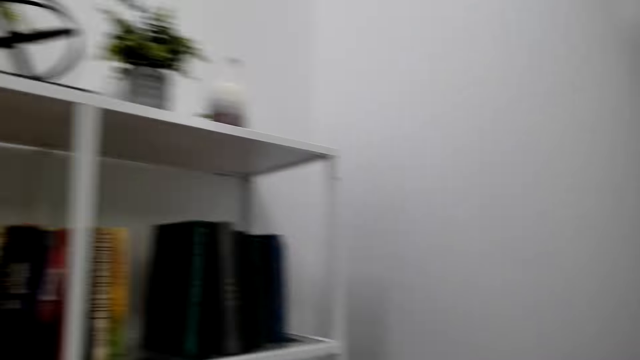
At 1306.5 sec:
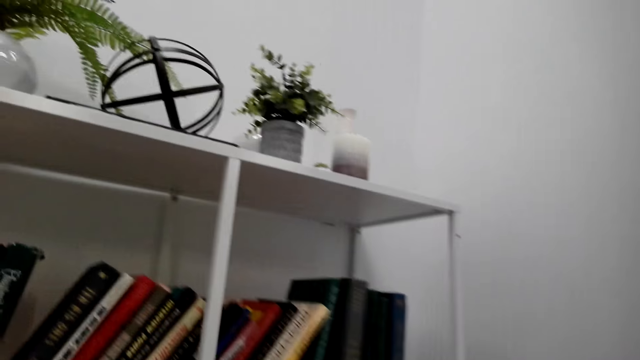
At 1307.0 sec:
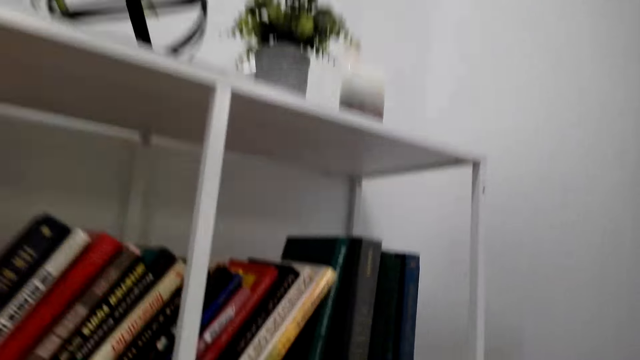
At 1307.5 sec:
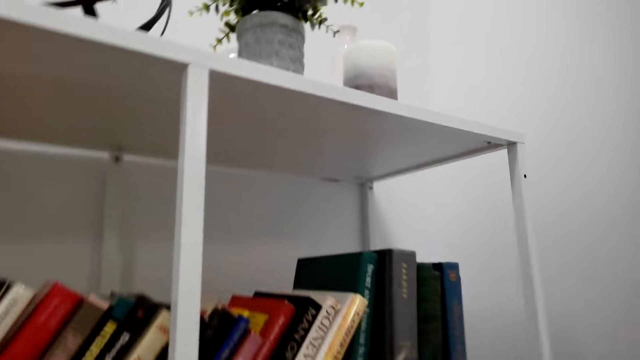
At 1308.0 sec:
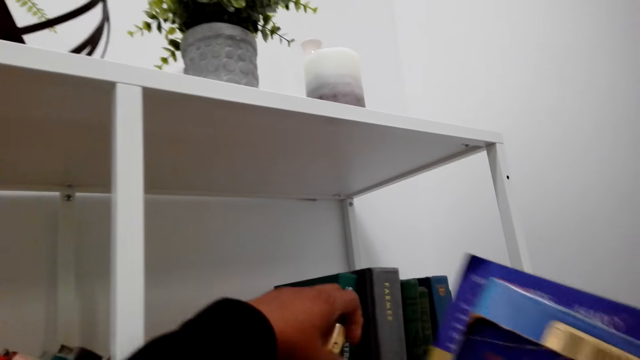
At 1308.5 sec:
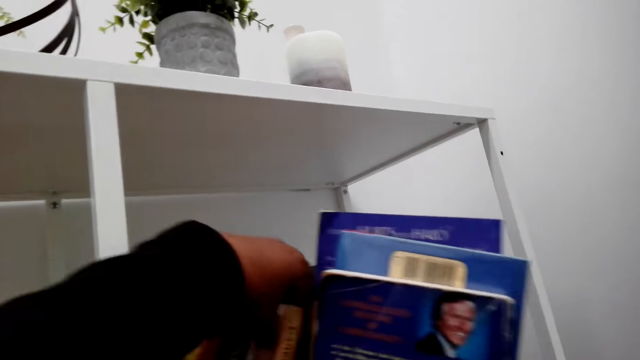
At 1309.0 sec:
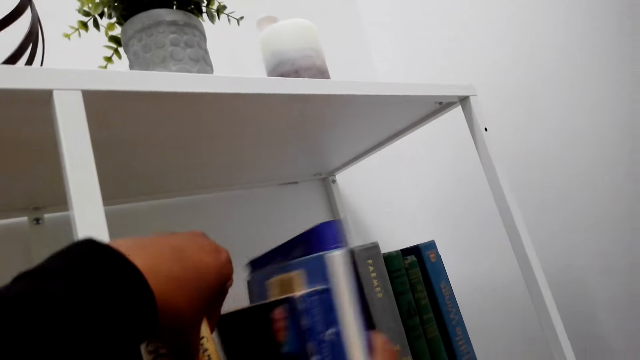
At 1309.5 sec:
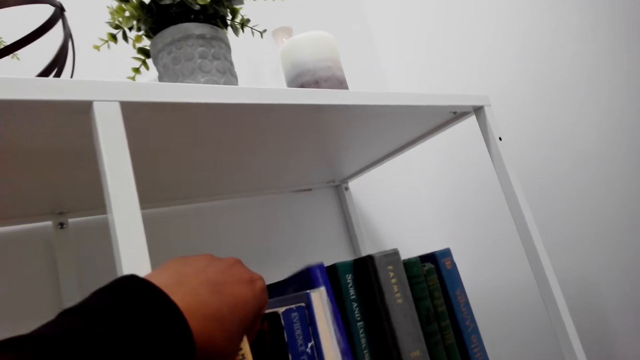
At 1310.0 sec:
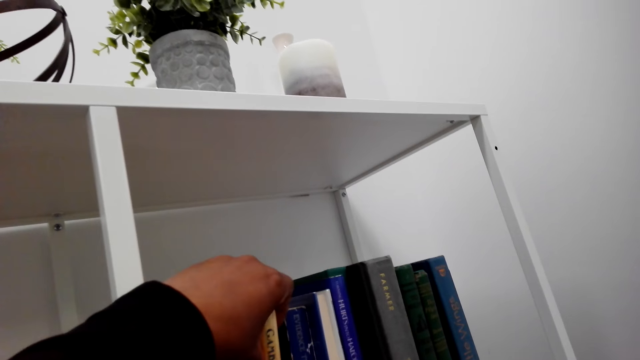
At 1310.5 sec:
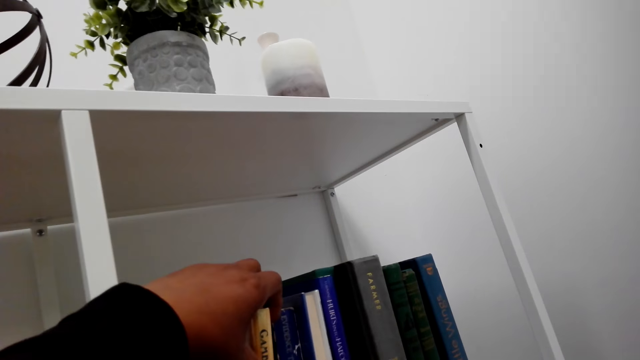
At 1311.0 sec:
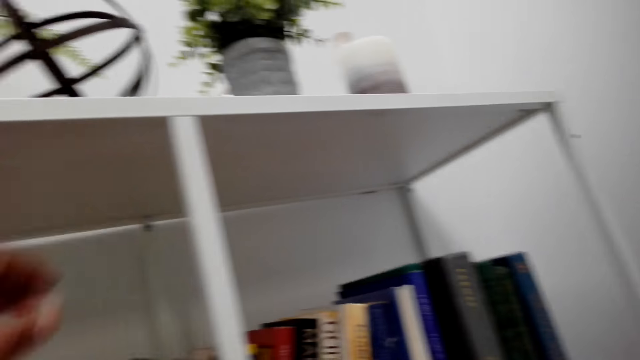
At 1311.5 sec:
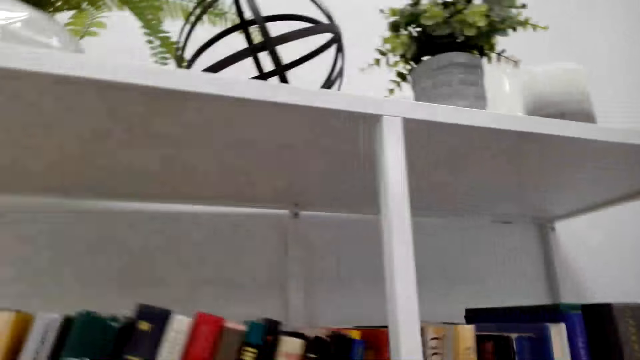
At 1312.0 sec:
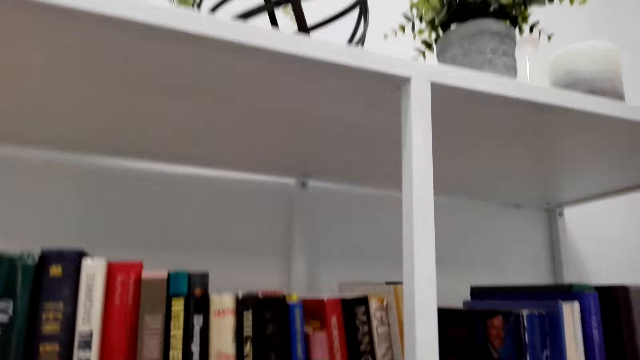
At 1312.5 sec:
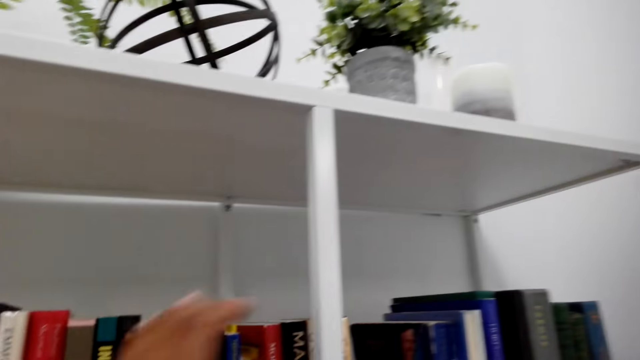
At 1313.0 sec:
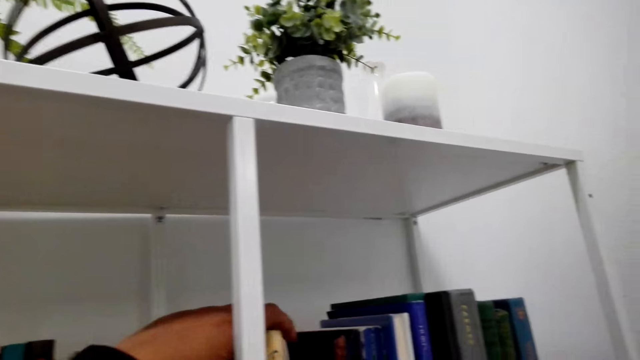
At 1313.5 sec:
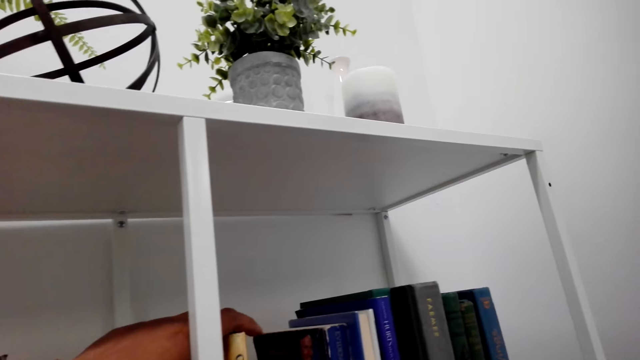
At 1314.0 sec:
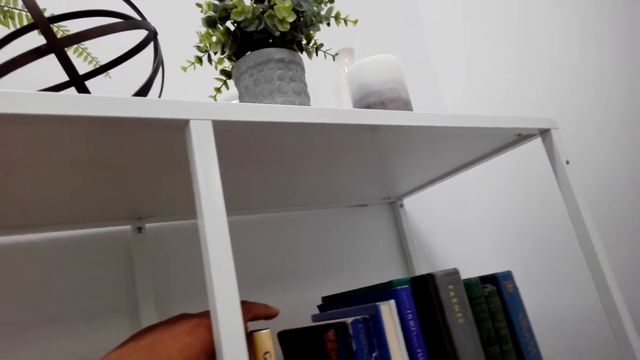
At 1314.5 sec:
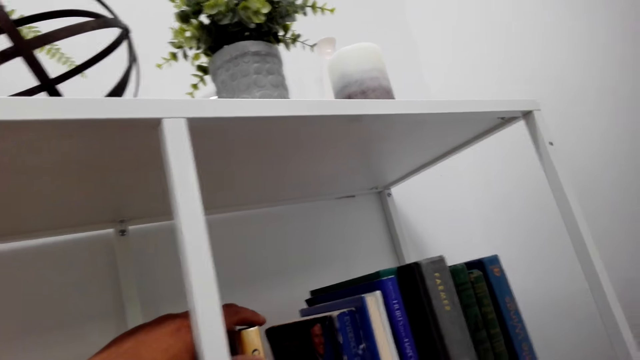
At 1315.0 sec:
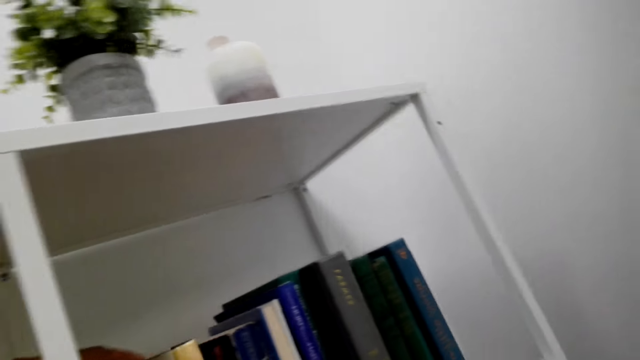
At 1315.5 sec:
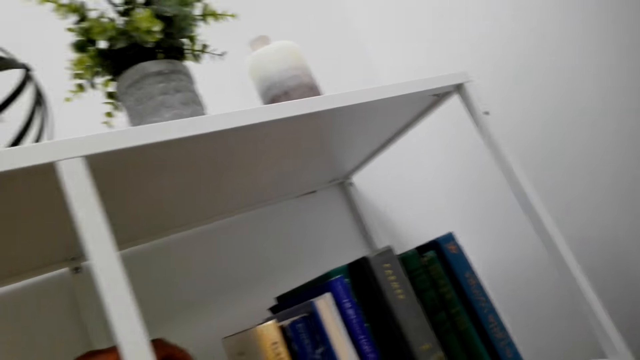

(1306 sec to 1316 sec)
The camera wearer arranges a book on a shelf.

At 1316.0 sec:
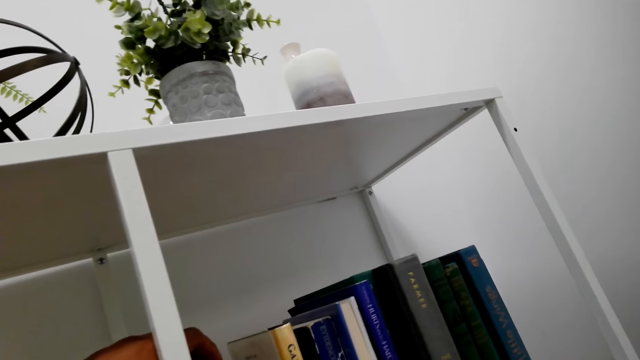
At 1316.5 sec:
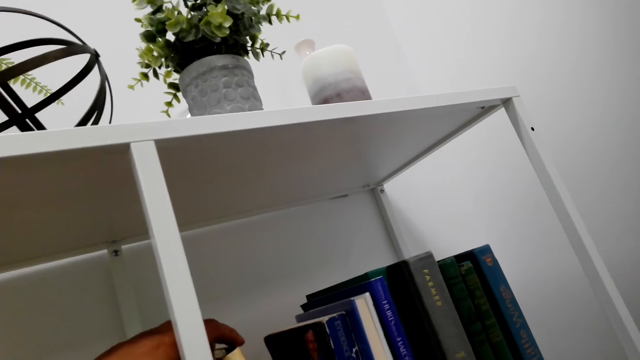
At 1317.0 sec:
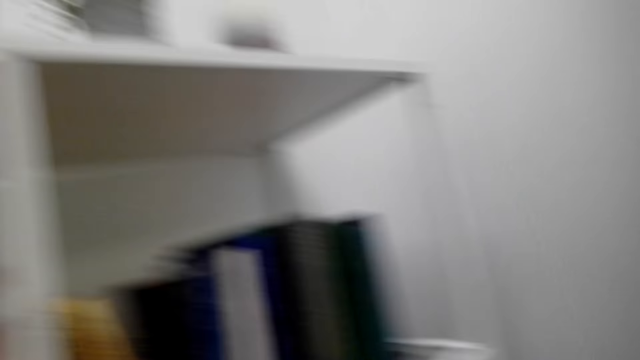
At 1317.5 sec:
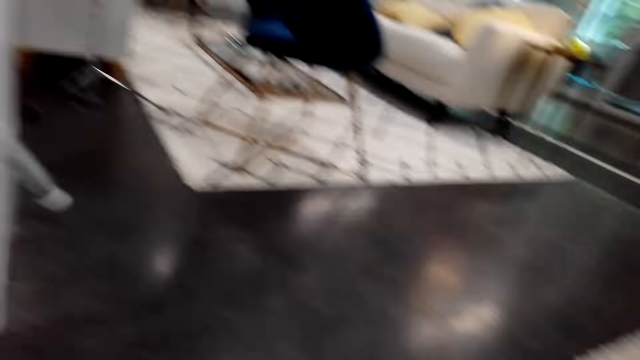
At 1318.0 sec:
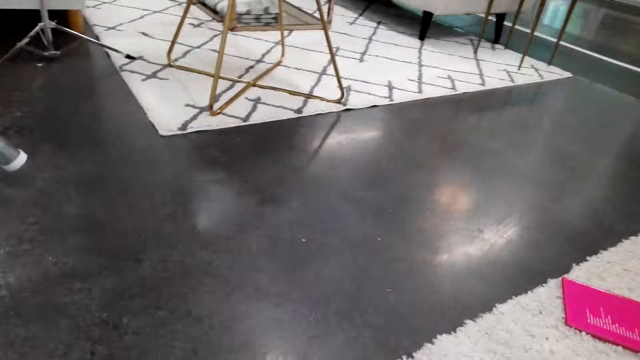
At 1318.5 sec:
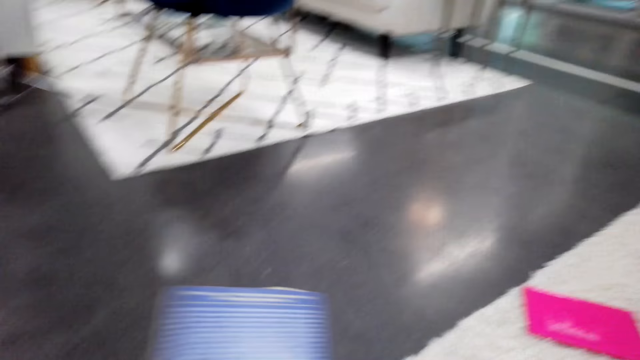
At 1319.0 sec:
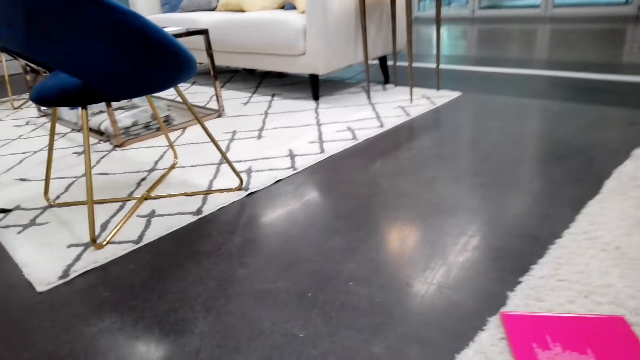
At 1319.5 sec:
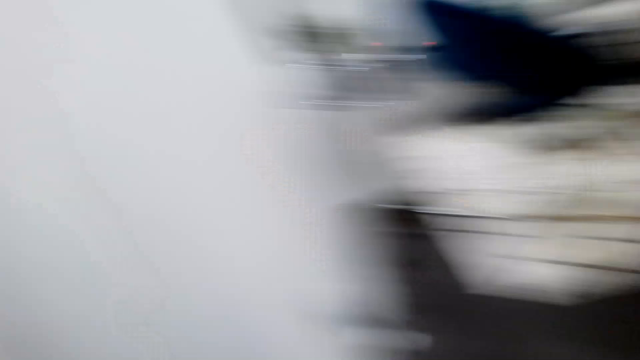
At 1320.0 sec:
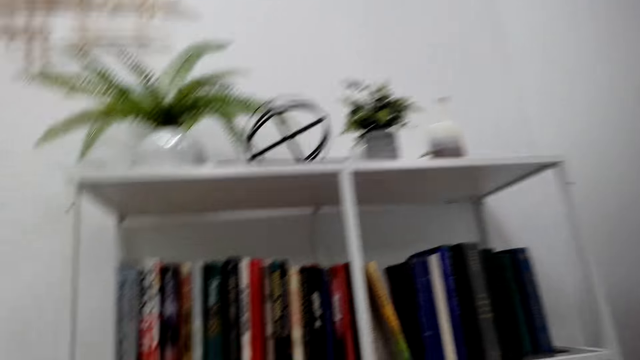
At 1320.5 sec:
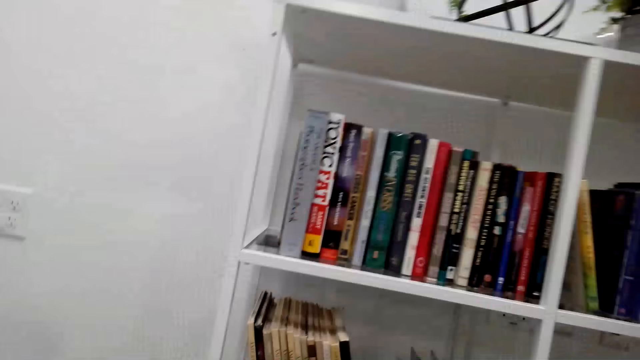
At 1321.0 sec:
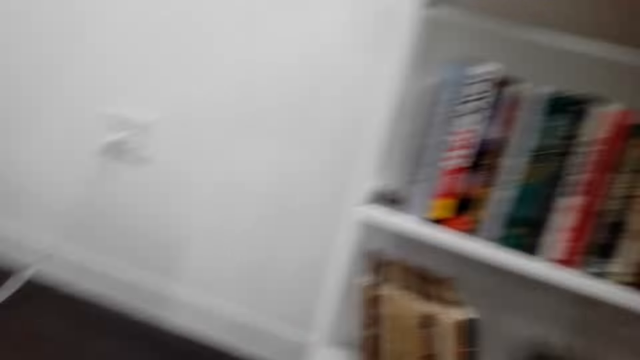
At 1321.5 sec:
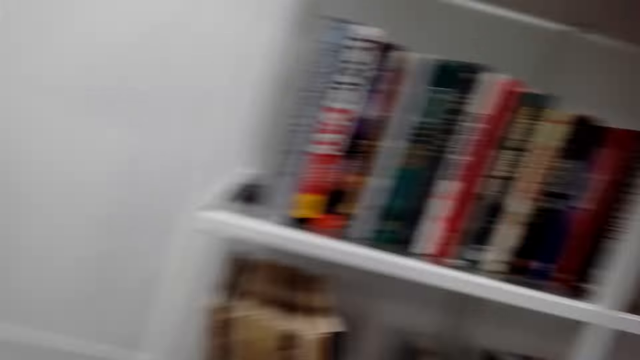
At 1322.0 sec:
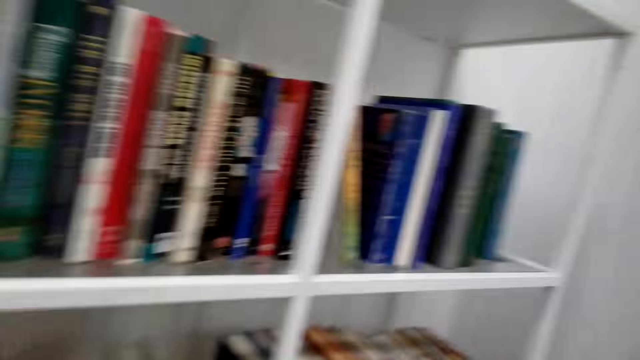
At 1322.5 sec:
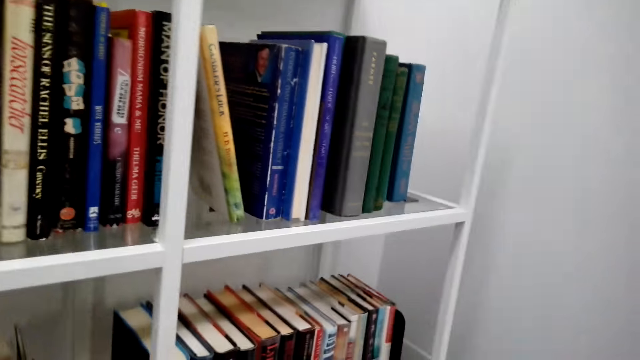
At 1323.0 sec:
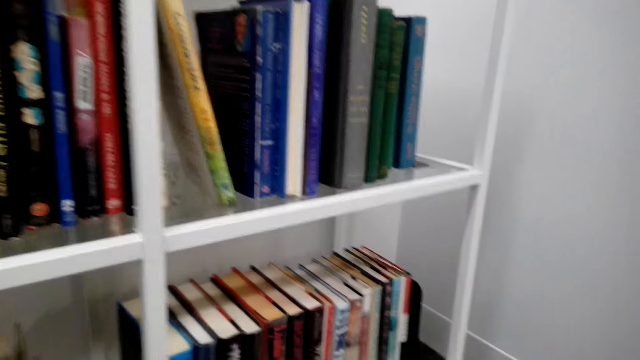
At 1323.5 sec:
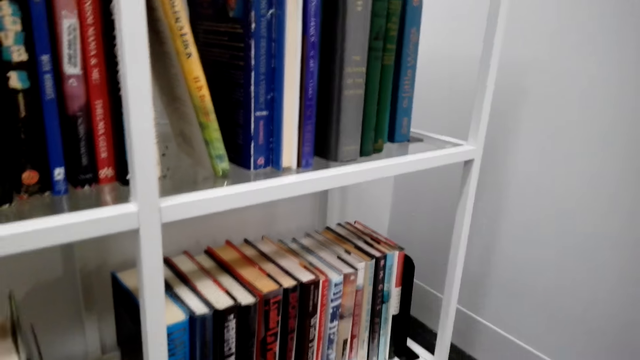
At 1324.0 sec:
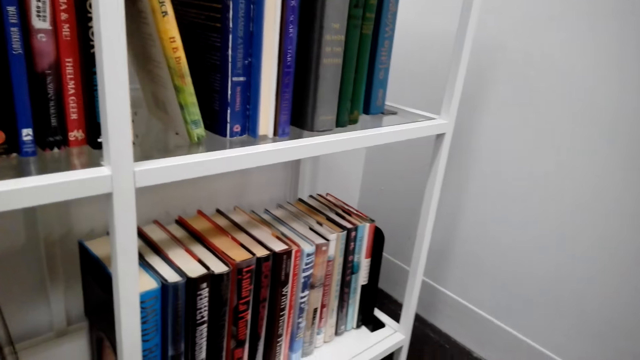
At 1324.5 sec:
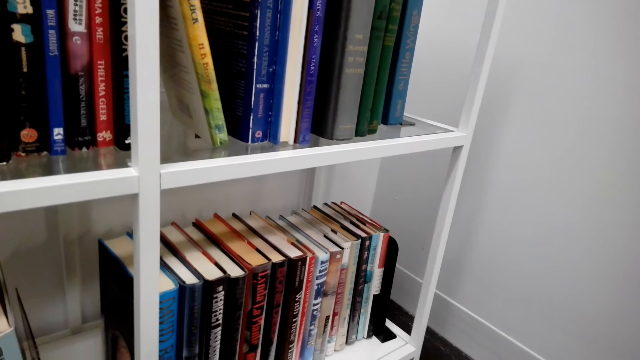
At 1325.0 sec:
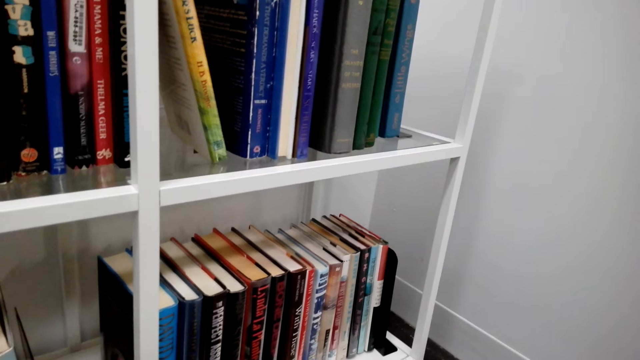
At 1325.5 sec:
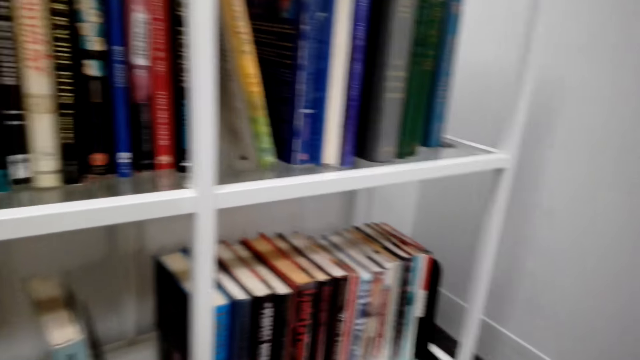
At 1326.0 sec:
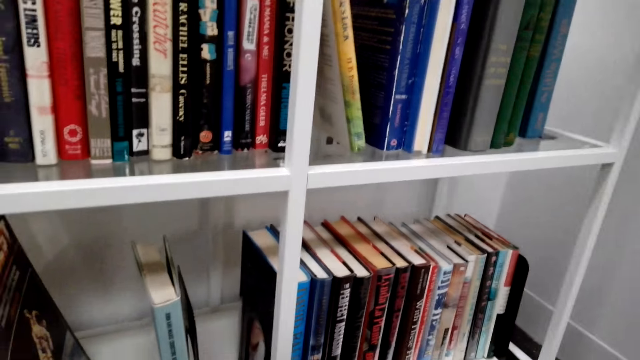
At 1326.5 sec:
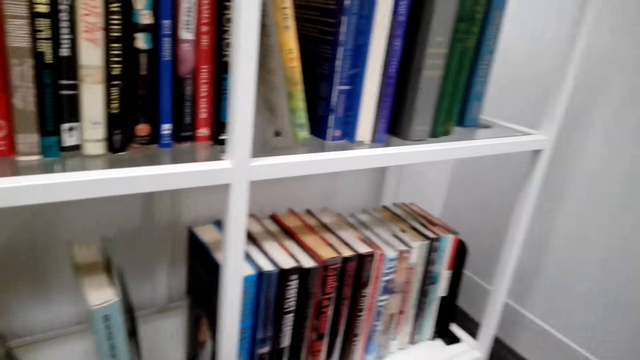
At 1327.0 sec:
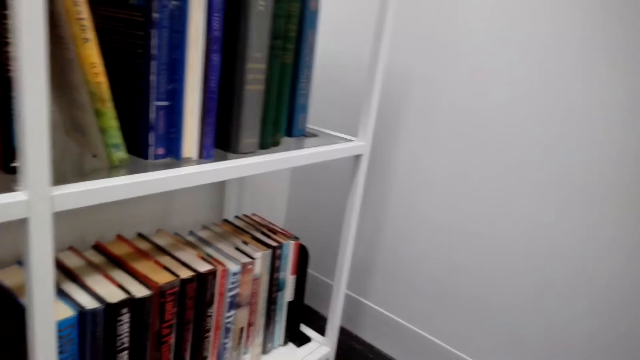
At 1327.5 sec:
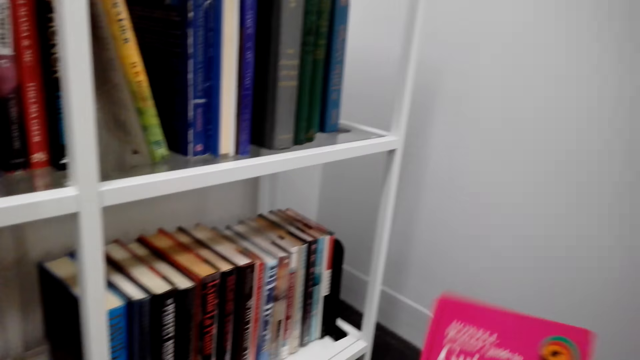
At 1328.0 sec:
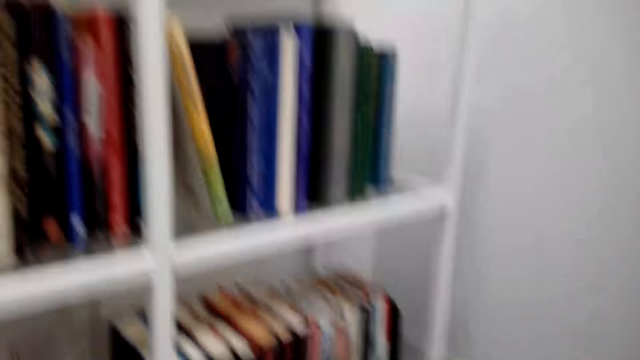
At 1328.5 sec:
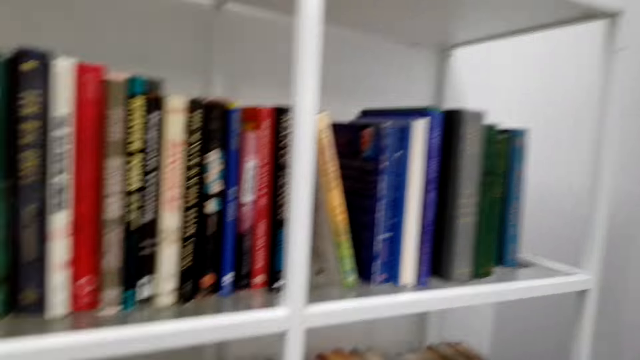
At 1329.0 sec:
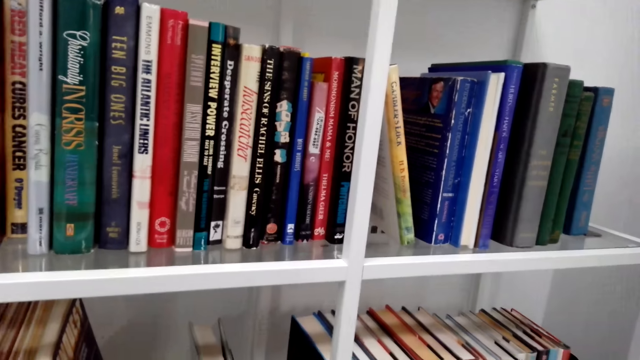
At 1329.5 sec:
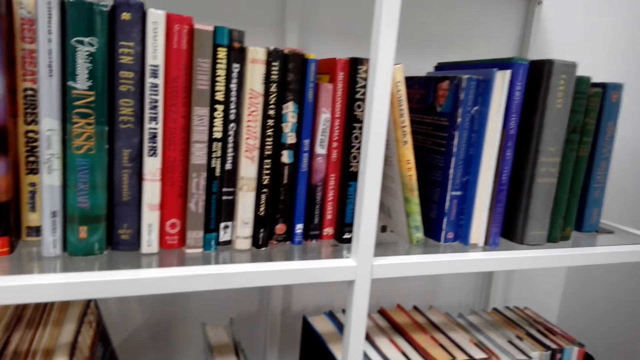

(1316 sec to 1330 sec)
The camera wearer picks up a book from the floor. They arrange the book on a shelf.
